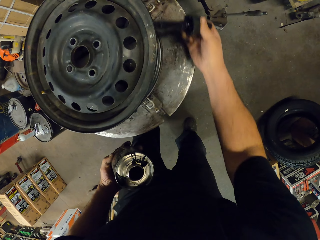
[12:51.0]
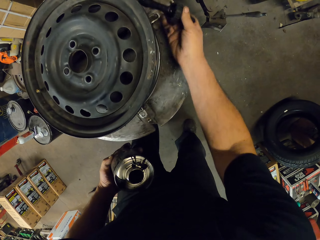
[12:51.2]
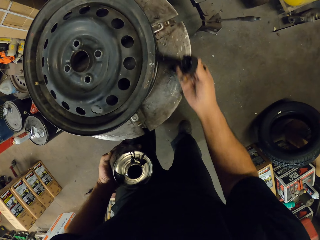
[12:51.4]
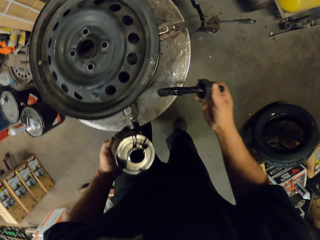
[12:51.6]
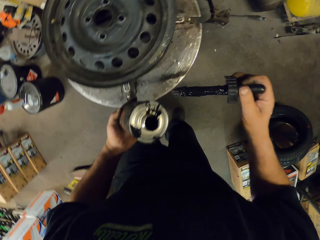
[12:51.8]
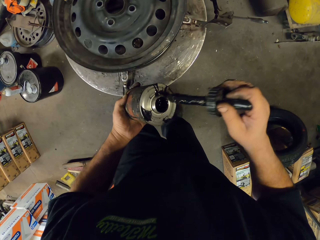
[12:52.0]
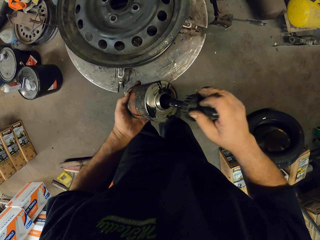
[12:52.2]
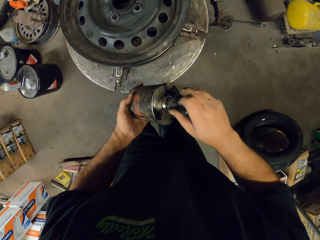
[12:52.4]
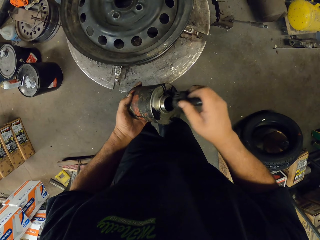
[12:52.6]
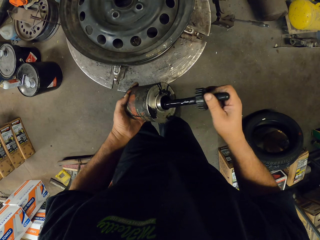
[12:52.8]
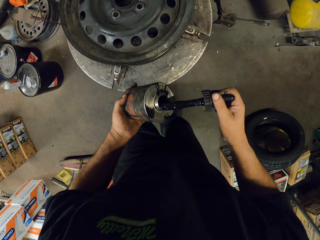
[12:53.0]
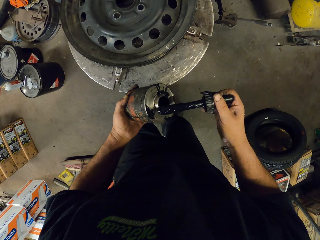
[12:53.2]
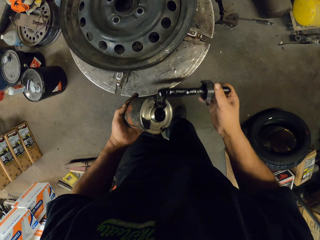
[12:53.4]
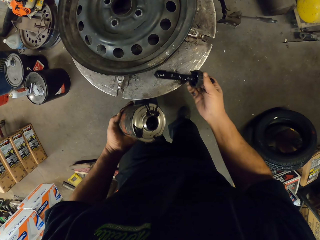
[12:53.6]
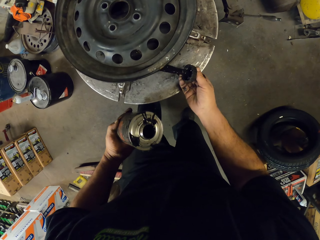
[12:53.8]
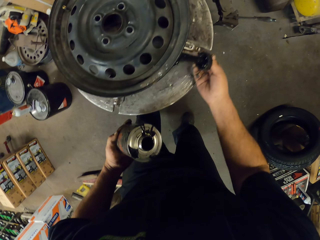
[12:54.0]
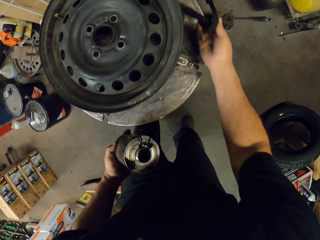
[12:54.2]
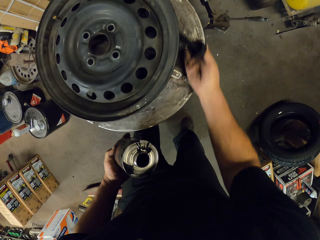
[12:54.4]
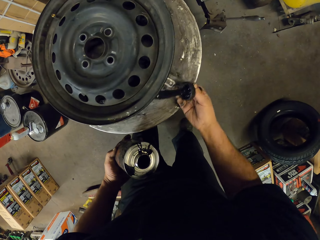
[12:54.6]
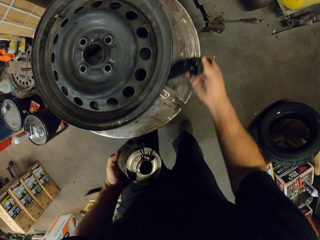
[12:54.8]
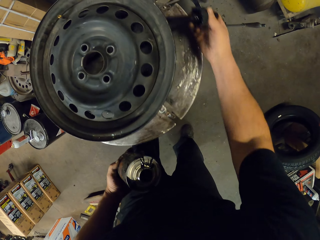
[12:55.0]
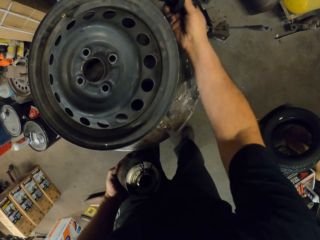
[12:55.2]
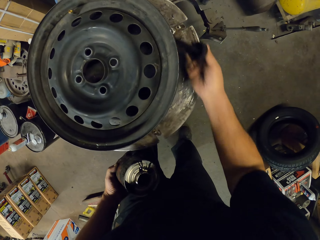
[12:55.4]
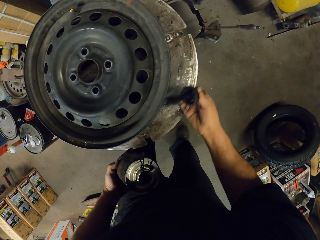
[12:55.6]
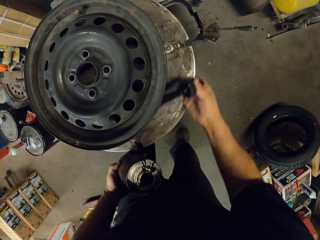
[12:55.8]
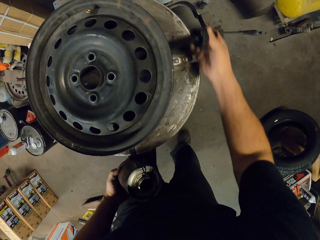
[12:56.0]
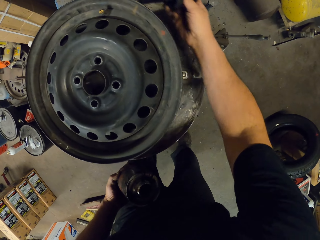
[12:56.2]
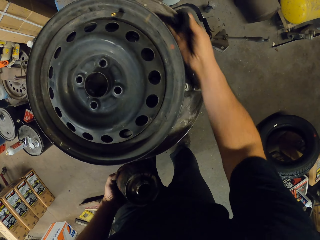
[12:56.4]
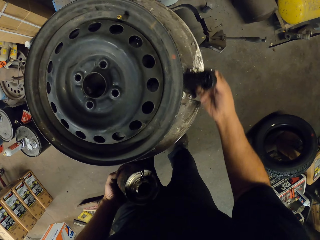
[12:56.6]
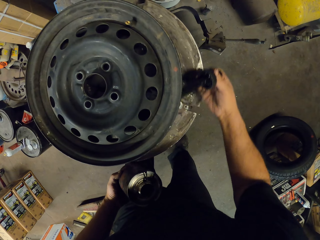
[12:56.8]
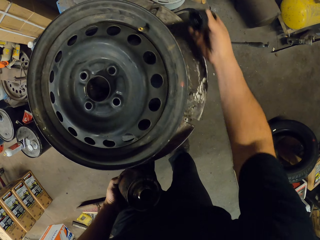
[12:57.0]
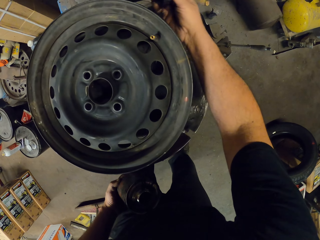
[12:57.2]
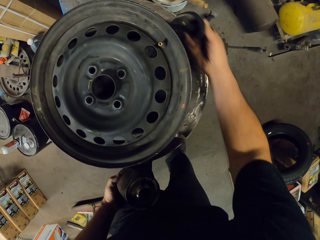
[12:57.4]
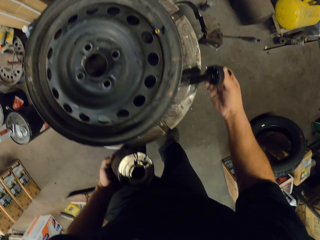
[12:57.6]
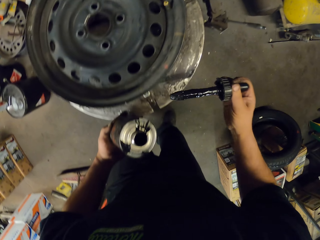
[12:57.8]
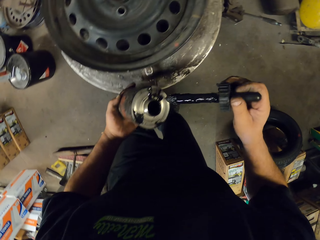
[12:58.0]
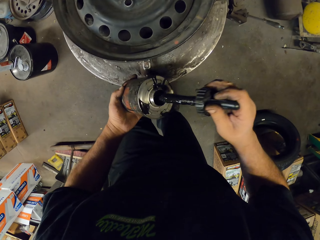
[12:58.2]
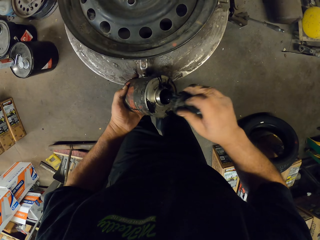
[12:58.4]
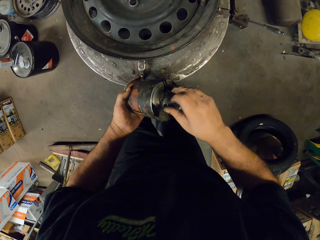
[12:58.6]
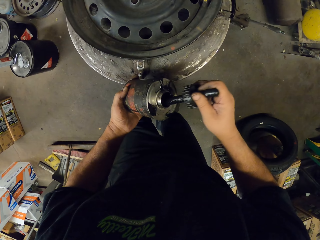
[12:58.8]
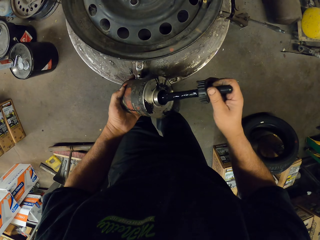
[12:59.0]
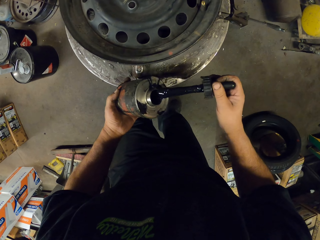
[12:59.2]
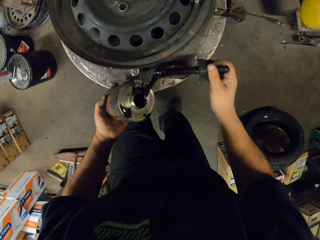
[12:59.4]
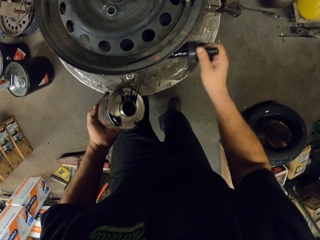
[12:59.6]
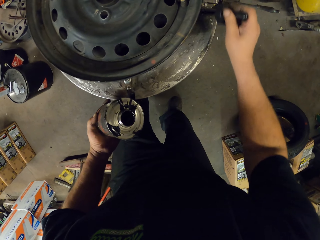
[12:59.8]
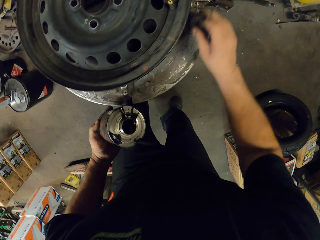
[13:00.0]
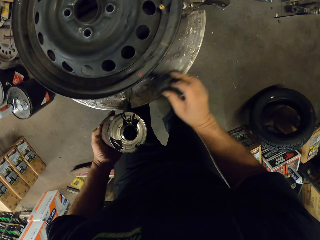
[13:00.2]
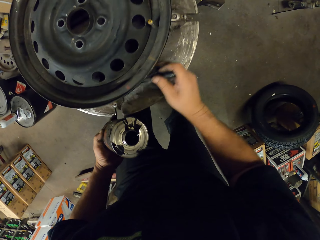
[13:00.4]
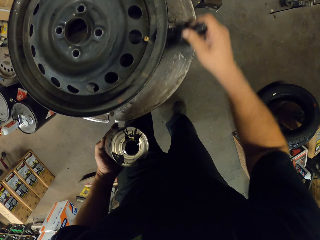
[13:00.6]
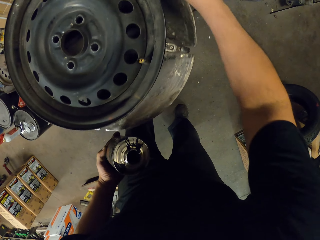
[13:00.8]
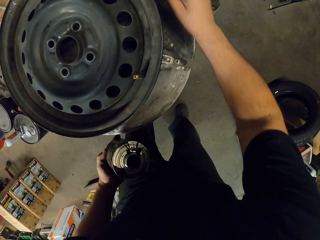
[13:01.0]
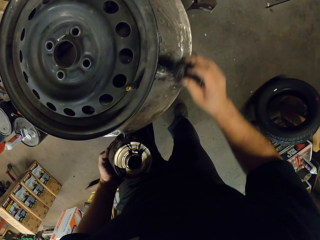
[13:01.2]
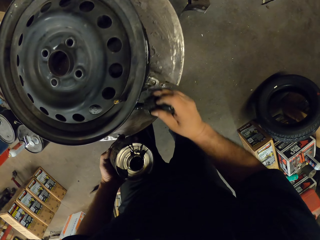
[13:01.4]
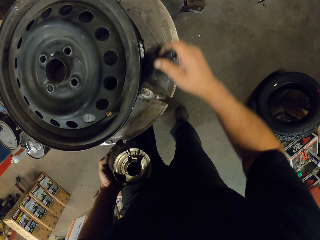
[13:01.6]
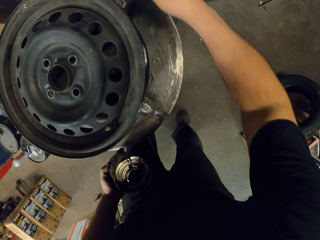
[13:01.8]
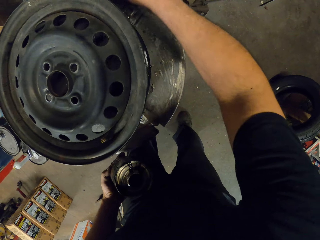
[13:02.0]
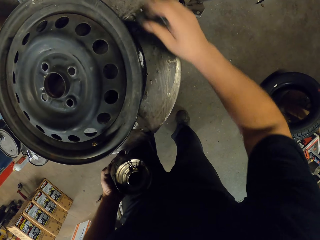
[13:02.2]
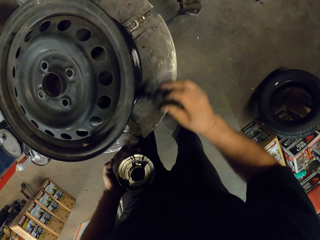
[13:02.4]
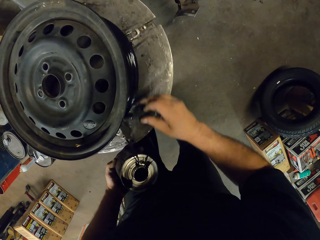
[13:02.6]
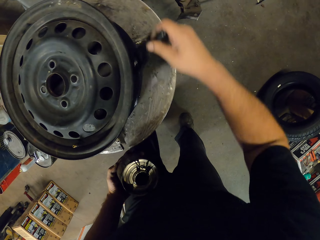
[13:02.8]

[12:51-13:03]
The camera wearer dips a brush. They apply something to the rim. They dip the brush into something. They apply something to the rim.

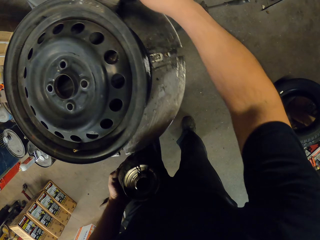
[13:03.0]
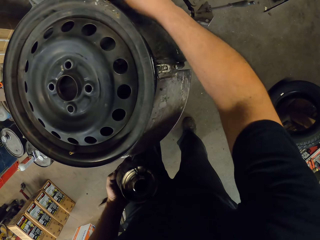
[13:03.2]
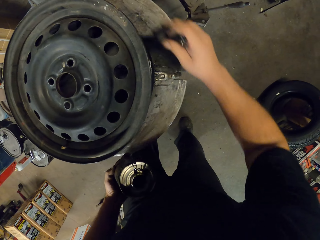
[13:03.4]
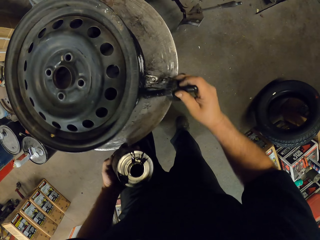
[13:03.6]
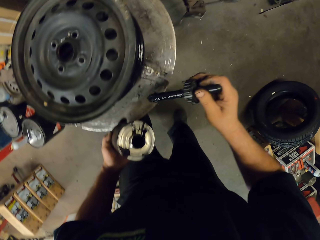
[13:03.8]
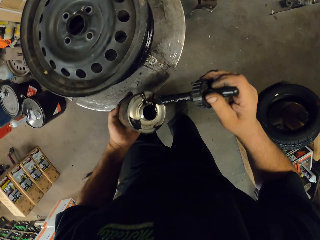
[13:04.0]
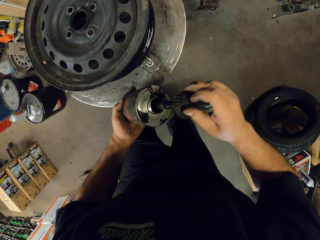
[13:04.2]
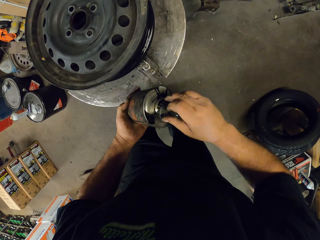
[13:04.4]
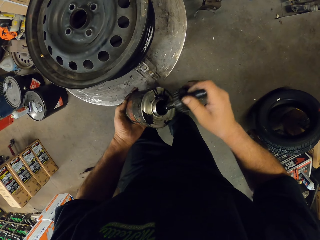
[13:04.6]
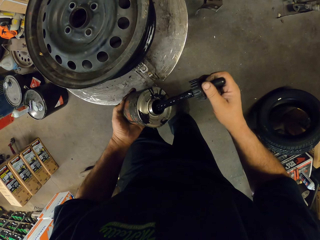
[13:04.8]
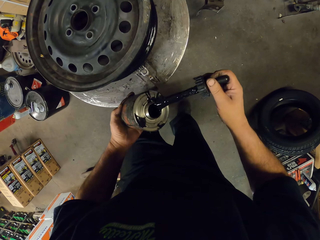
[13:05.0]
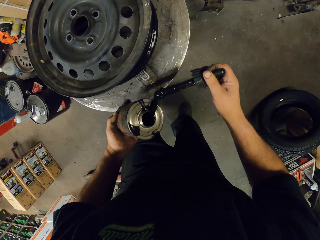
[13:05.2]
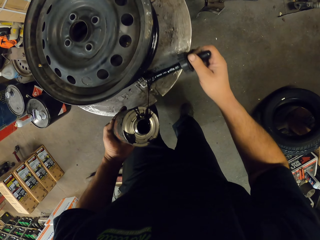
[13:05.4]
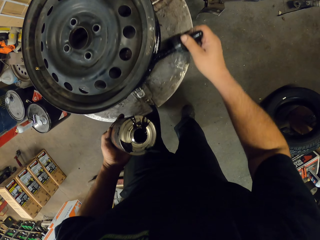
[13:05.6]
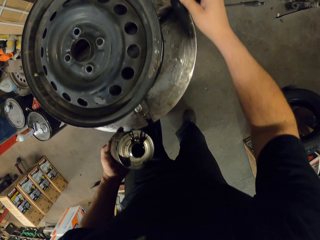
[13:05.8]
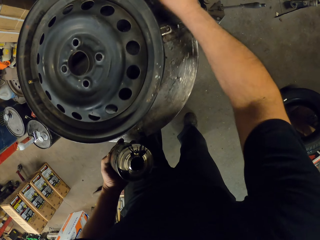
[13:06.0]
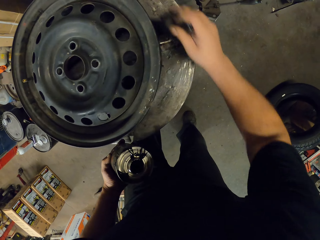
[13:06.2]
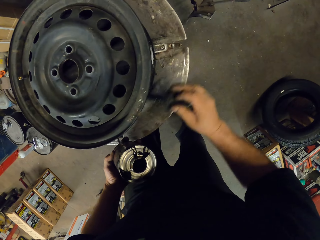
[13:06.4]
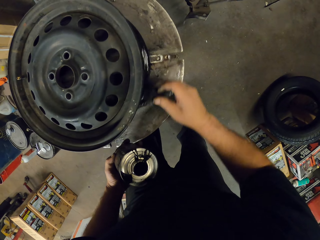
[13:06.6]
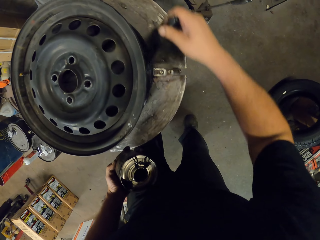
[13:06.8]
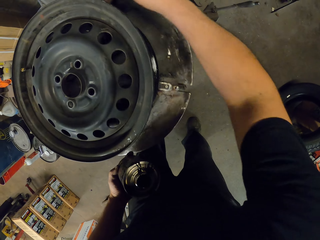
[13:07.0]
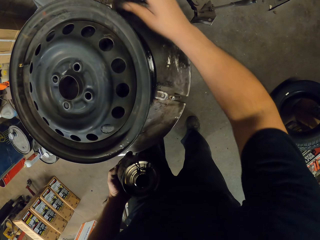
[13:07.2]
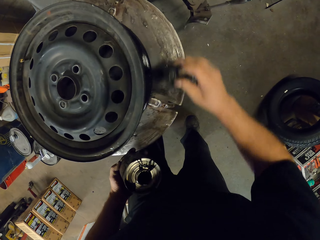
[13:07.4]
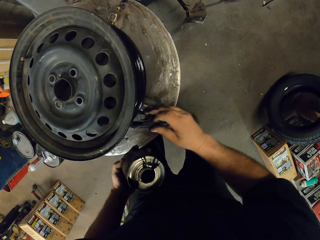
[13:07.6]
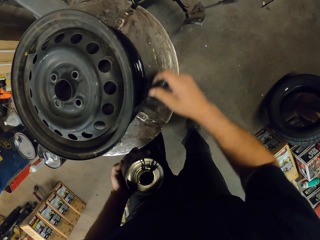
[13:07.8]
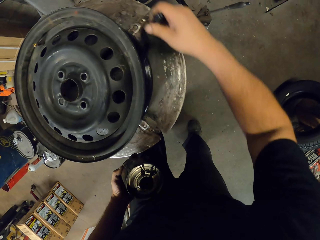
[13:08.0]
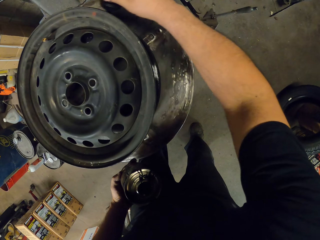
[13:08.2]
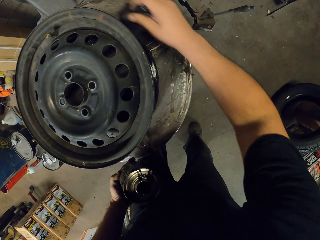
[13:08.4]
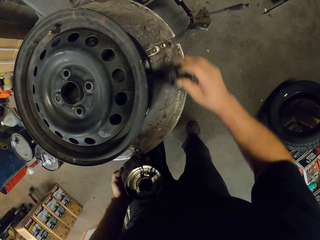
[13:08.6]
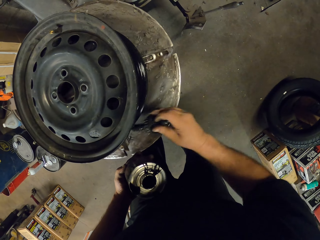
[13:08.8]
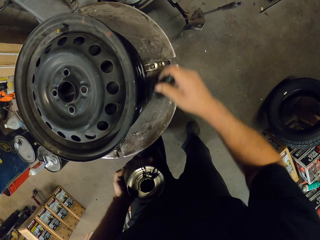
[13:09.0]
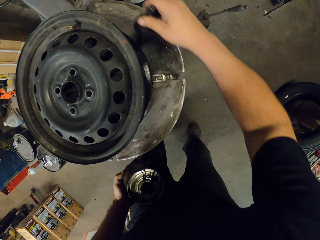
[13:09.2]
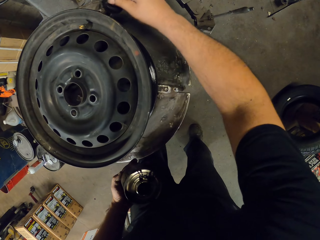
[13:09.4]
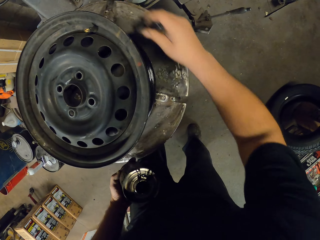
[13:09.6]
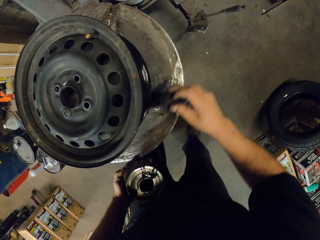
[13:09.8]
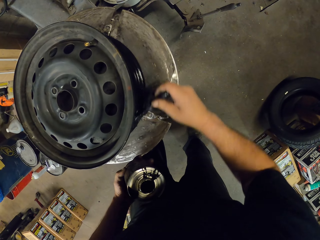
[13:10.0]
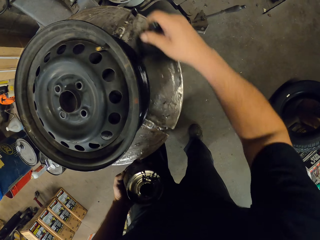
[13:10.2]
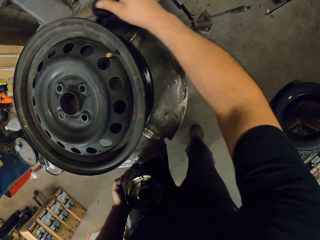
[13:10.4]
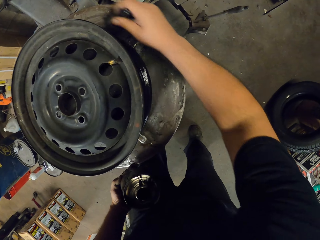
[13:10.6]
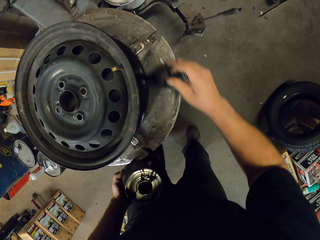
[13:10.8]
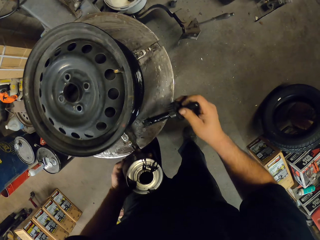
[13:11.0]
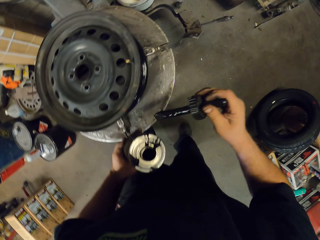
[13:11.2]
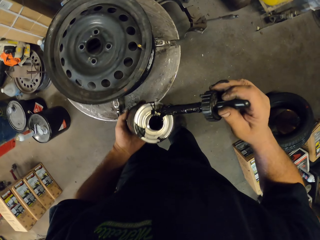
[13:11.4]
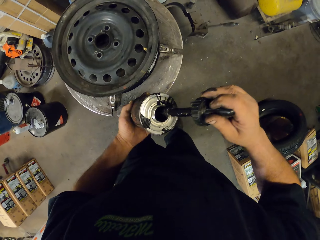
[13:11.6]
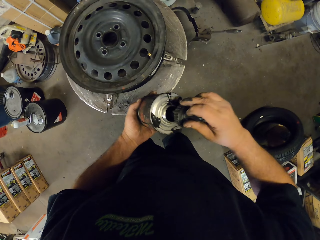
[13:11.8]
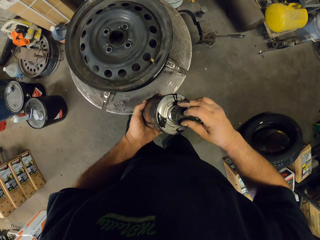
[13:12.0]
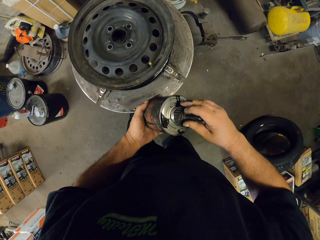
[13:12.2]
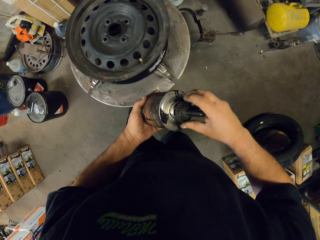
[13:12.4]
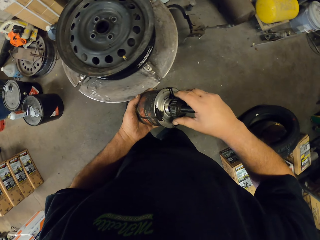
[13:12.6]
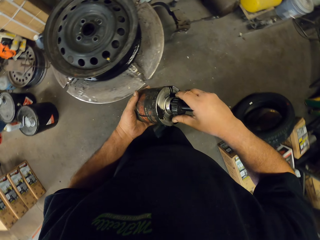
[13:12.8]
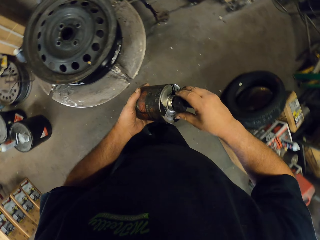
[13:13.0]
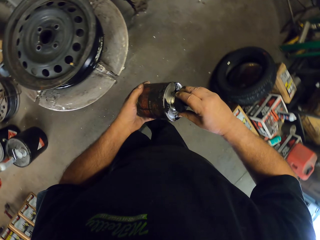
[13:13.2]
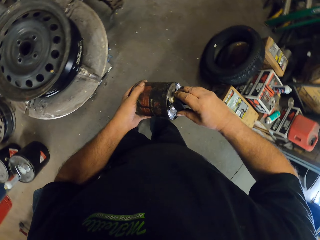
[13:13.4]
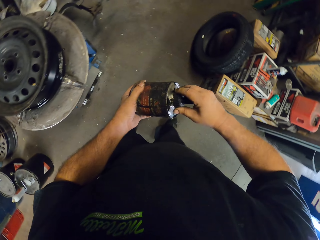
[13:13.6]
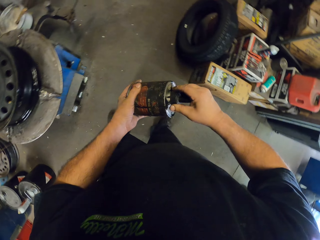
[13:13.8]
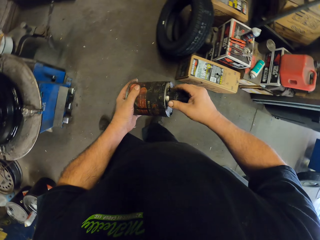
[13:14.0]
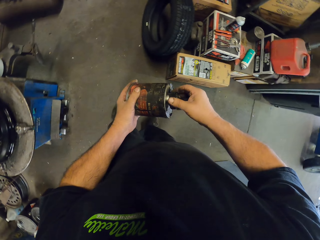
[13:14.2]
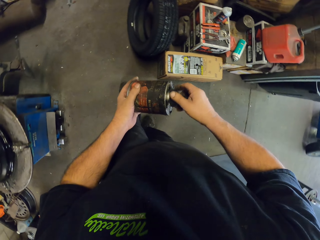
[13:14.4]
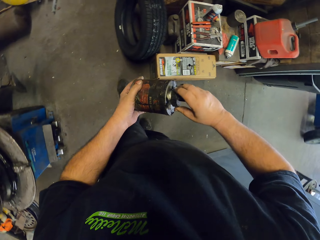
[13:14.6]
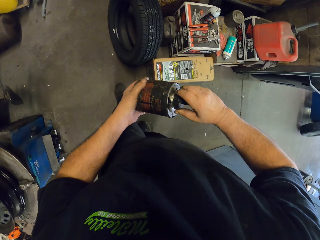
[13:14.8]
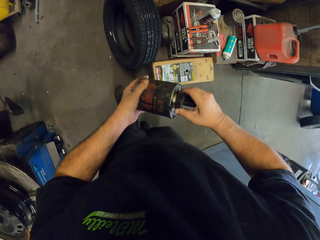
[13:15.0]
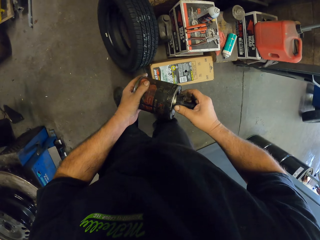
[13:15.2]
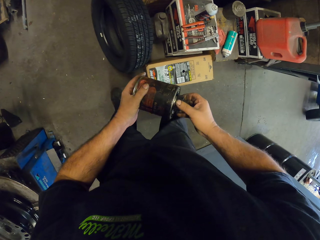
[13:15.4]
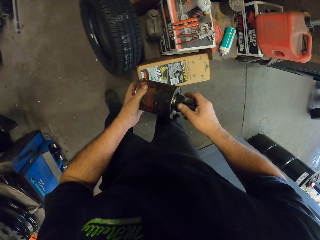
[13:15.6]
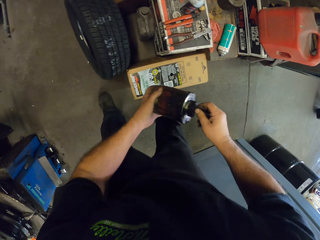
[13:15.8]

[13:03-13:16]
The camera wearer dips the brush into something. They apply something to the rim. They dip the brush into something. They close something.
